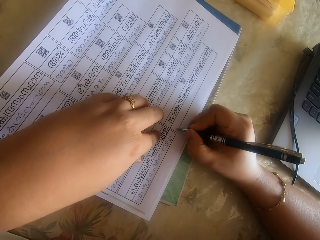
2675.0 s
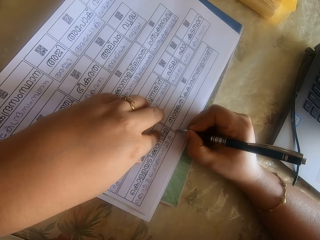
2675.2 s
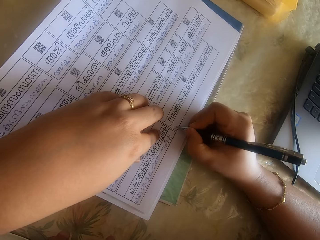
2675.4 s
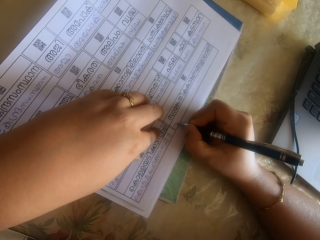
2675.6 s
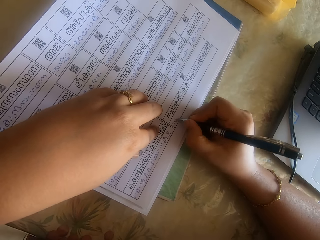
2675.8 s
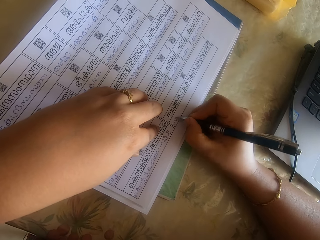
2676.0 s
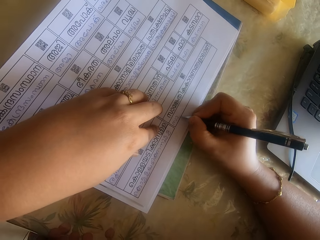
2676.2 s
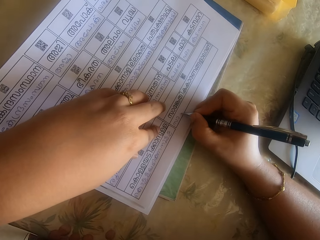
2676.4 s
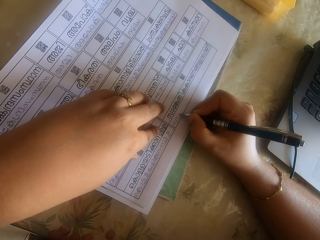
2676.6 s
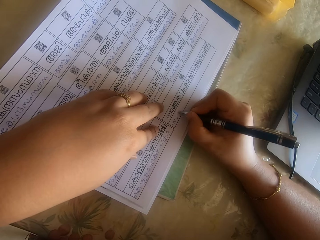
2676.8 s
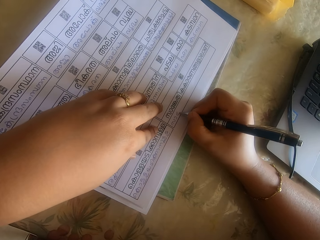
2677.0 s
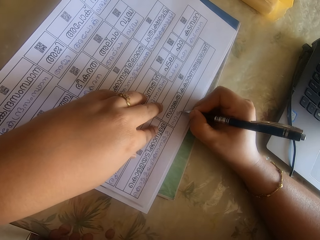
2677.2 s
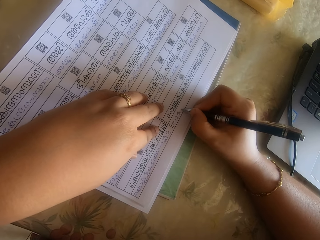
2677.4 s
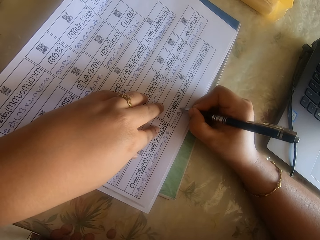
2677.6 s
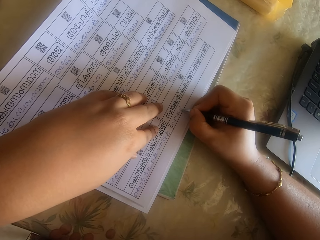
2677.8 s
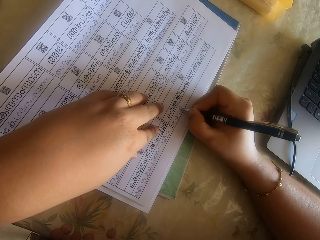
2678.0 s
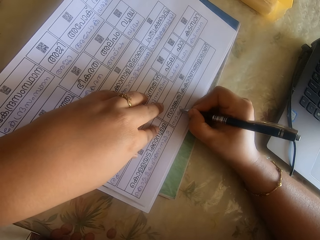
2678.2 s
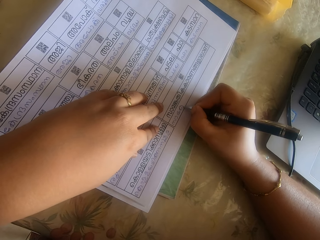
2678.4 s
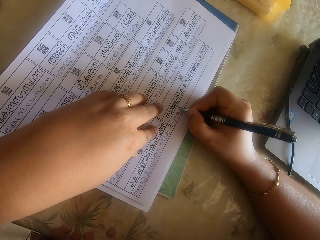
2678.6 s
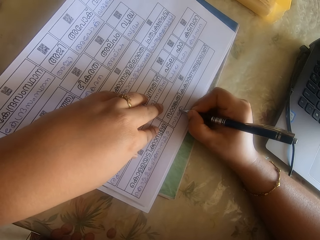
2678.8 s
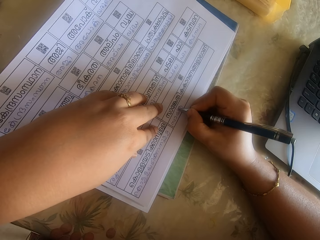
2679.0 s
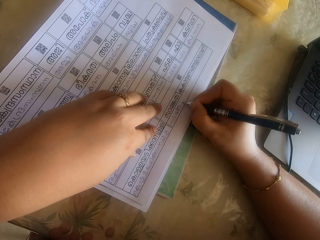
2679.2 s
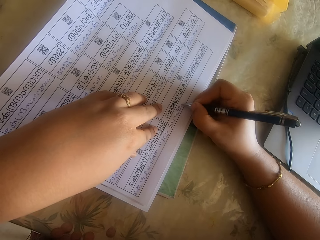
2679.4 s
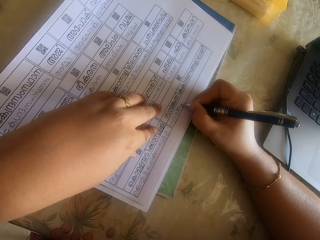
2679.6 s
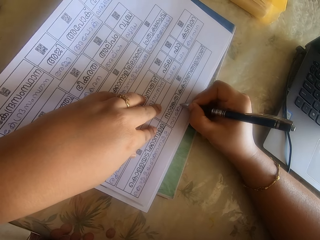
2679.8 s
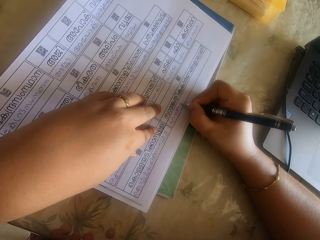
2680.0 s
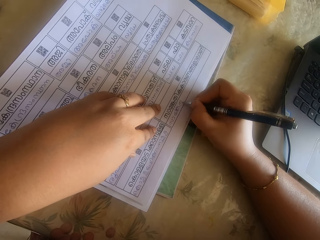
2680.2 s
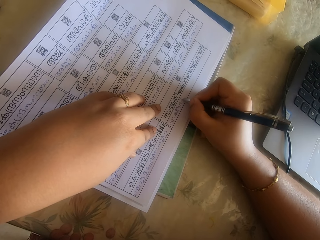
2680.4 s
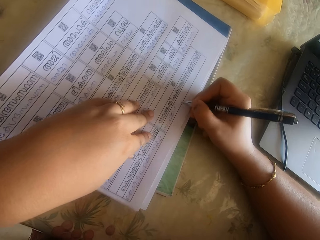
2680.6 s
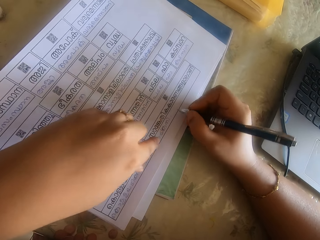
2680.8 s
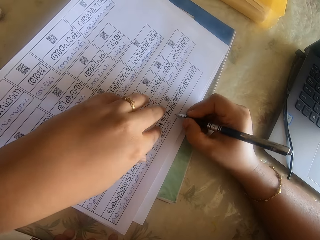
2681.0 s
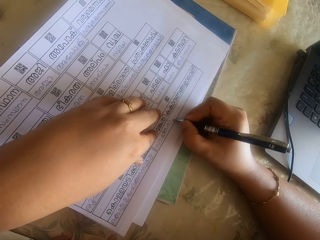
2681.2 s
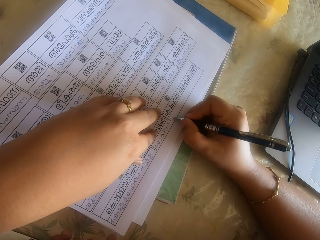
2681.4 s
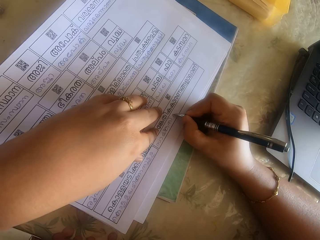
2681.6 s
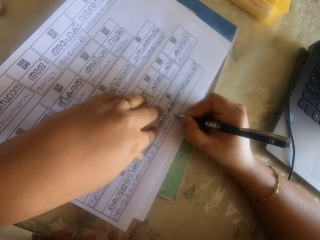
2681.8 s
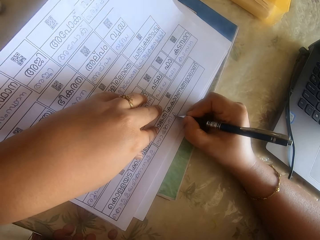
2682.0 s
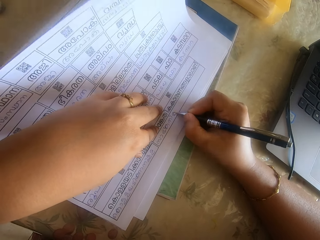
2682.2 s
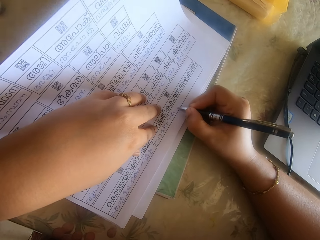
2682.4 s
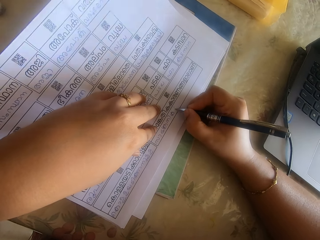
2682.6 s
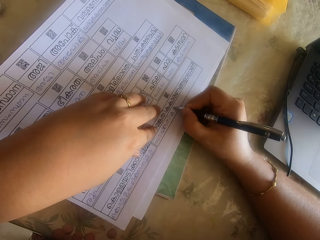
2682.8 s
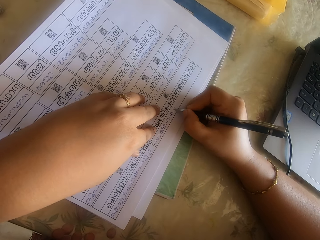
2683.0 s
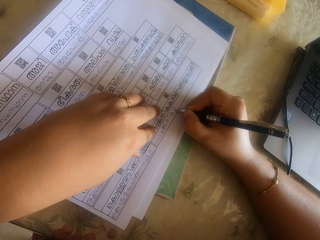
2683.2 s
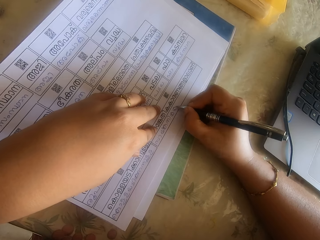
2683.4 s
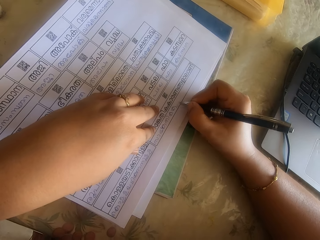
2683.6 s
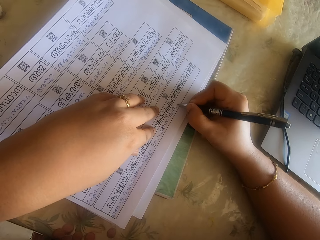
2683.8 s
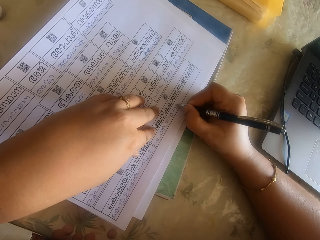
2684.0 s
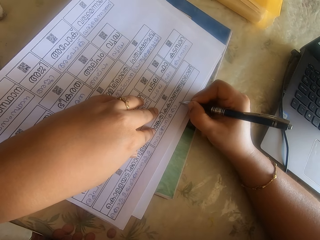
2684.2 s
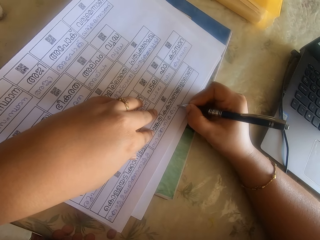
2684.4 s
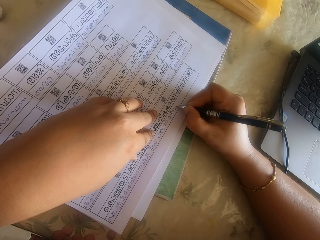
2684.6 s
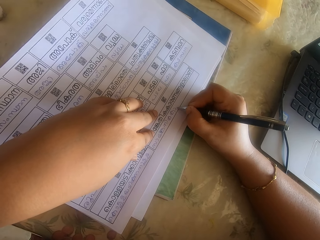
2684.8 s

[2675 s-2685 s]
The camera wearer moves papers with the left hand. They fill the papers with a pen on the right hand. They move the papers with the left hand. They fill the papers with the pen on the right hand.

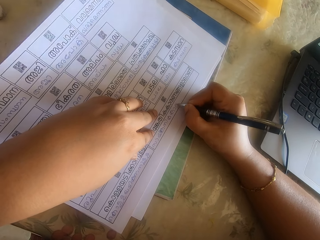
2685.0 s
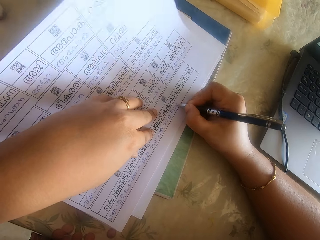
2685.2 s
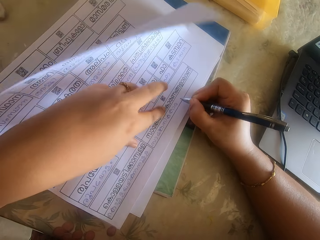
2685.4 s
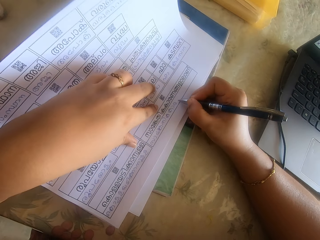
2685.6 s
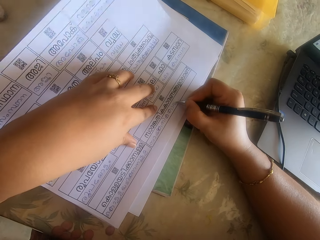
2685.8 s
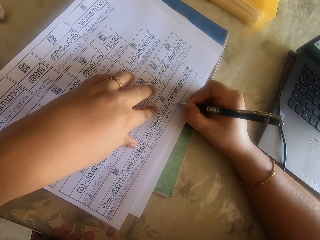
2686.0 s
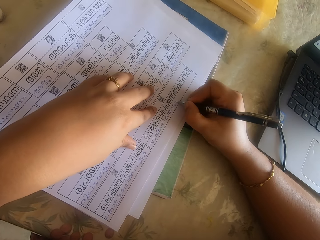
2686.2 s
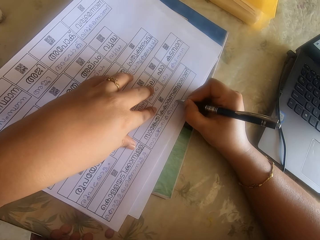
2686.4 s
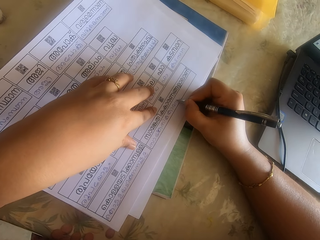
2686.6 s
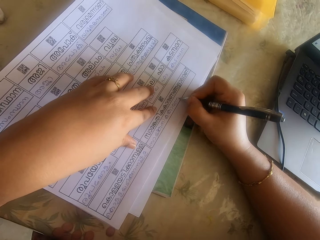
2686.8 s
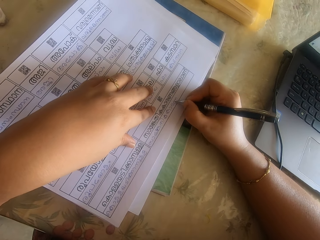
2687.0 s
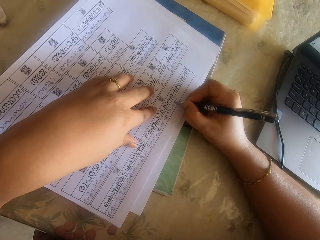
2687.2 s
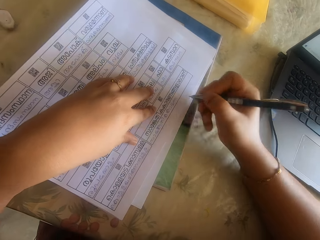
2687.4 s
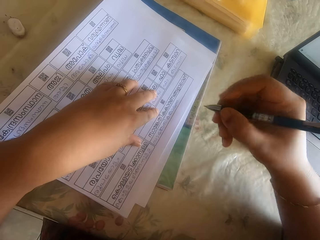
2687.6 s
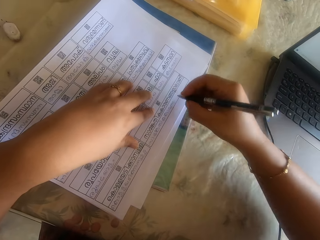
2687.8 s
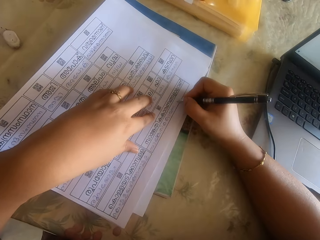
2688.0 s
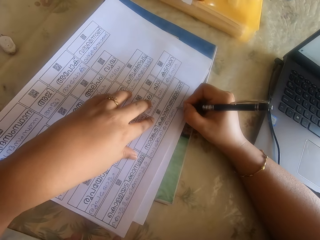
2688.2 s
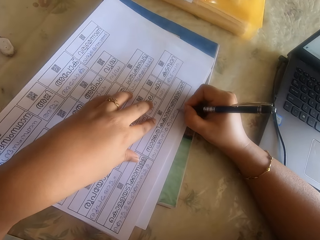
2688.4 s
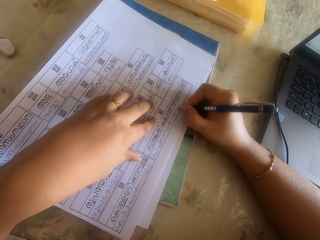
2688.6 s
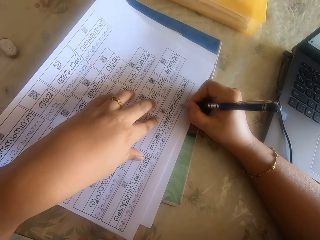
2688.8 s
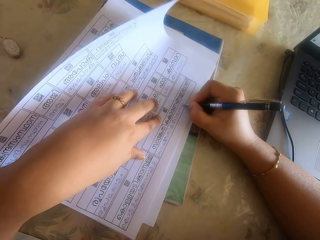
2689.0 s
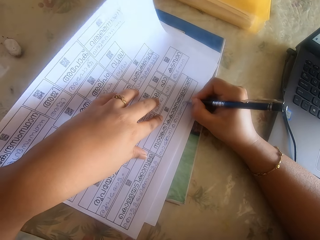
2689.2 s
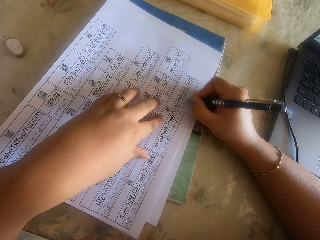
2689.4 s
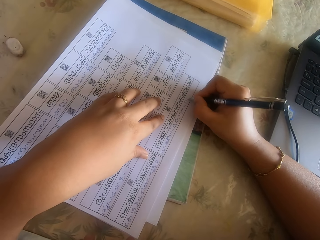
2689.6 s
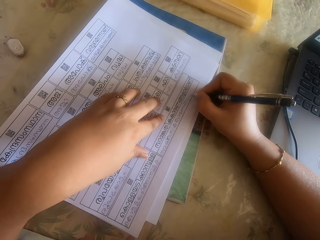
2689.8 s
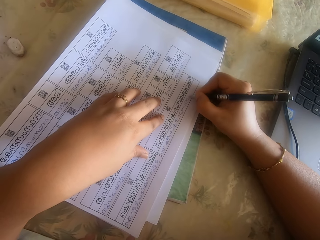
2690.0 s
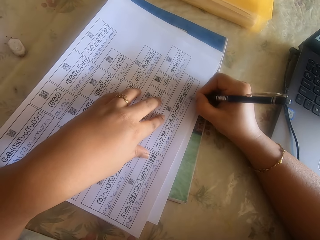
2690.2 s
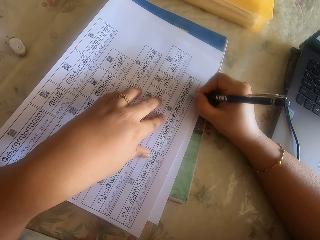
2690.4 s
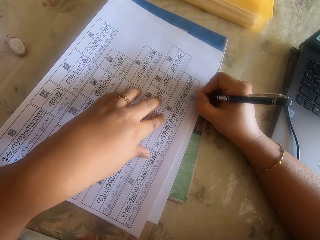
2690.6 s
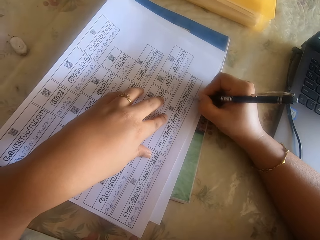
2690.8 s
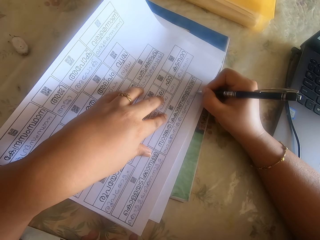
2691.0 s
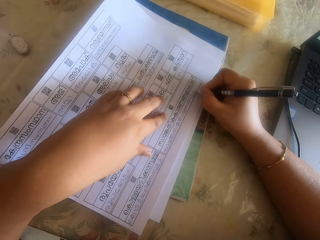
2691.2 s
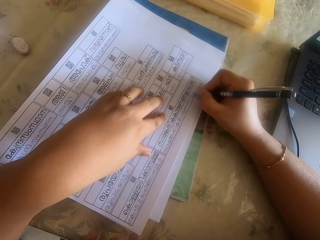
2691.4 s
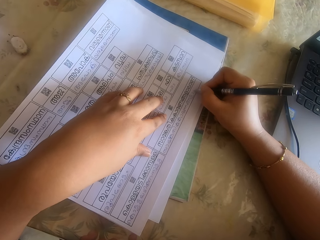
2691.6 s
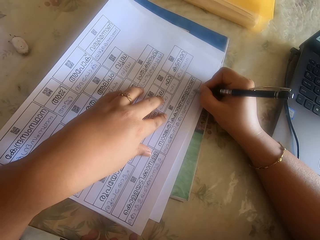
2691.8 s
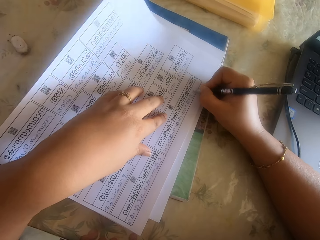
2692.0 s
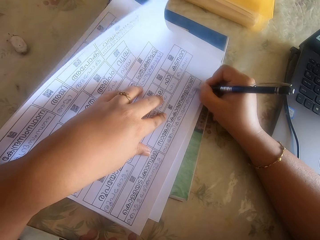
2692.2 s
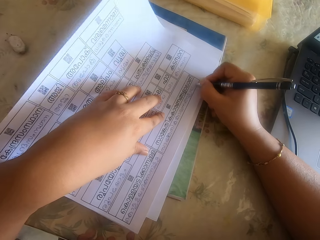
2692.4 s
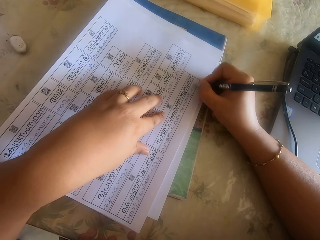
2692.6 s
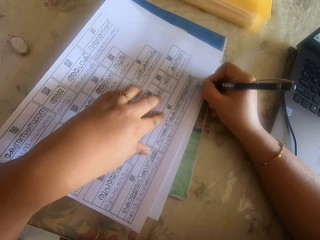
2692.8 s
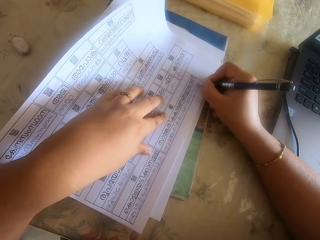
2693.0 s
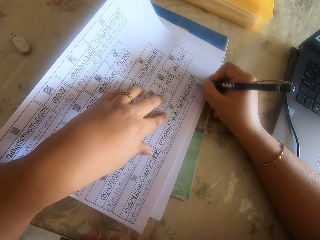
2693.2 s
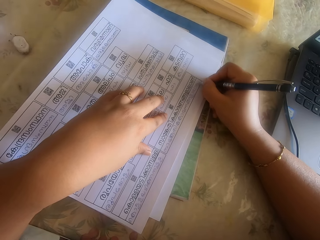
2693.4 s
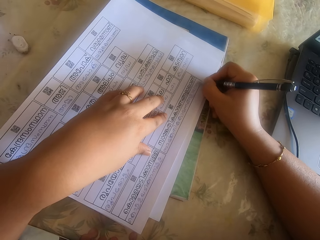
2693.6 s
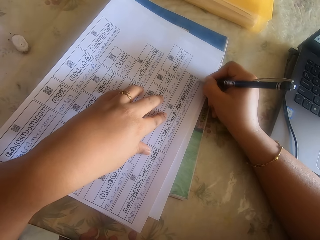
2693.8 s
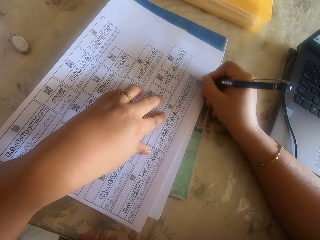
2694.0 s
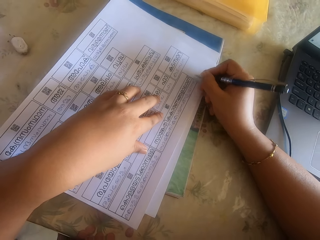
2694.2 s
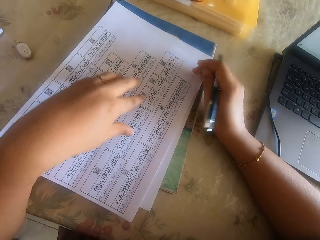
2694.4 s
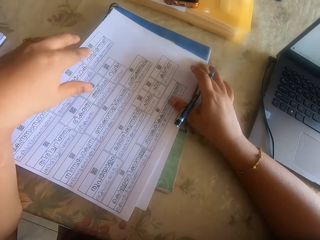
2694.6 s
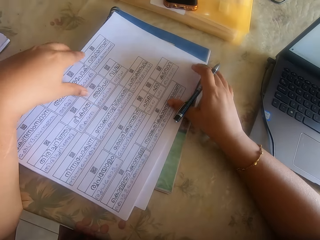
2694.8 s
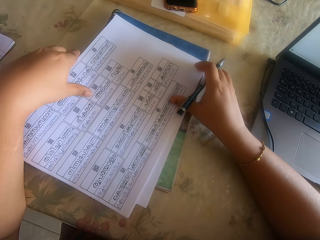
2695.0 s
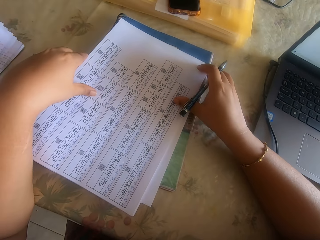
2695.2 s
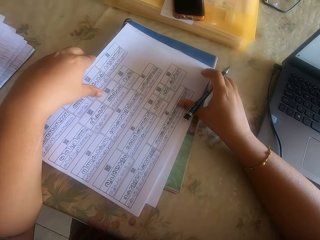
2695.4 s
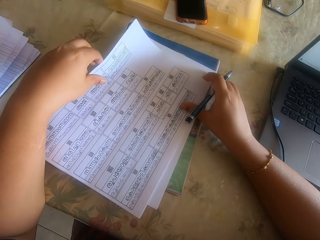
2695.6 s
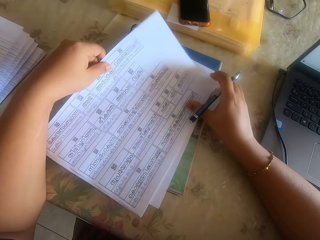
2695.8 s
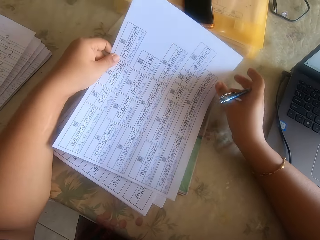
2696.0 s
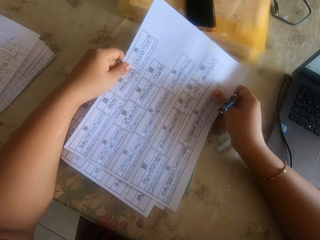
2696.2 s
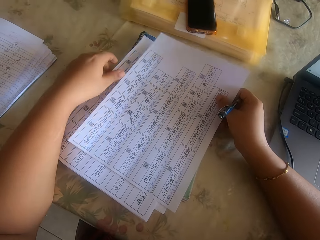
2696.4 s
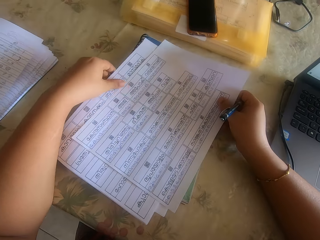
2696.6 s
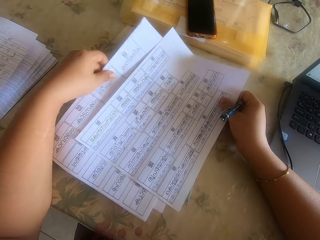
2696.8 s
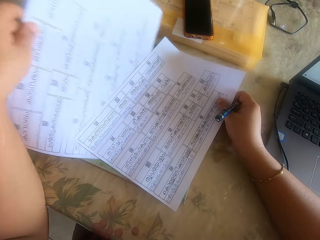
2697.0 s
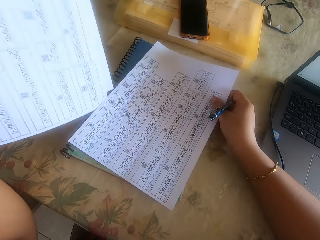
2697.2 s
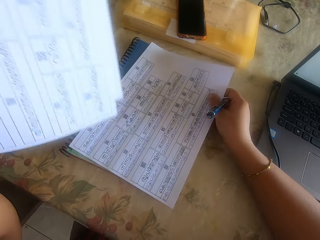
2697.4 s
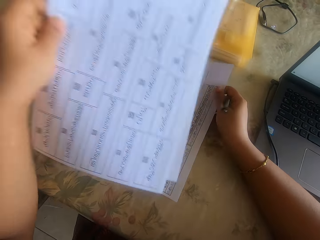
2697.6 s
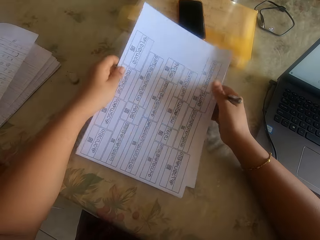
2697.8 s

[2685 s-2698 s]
The camera wearer moves papers with the left hand. She fills the papers with a pen on the right hand. She moves the right hand. She fills the papers with the pen on the right hand. She picks the top sheet of paper on the stack of papers with both hands. She moves the paper with both hands. She picks the stack of papers from the table with her left hand. She exchanges the papers with both hands. She places the sheet of paper in her right hand under the stack of papers in her left hand.
